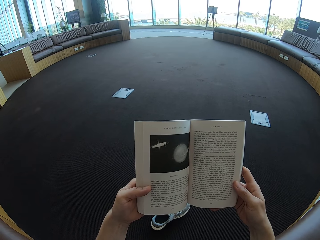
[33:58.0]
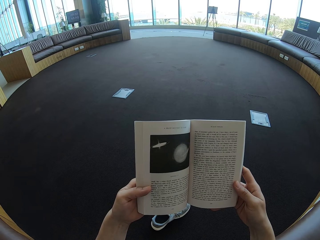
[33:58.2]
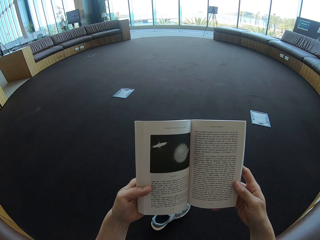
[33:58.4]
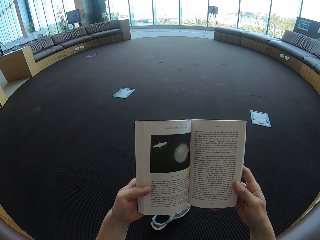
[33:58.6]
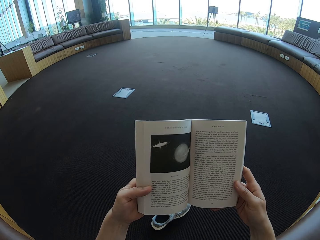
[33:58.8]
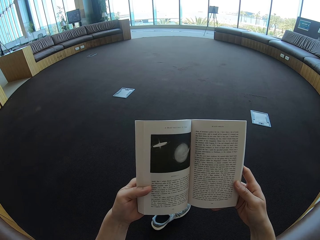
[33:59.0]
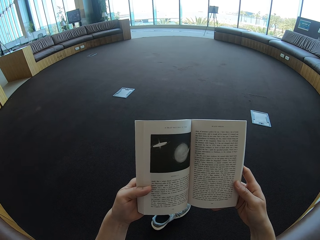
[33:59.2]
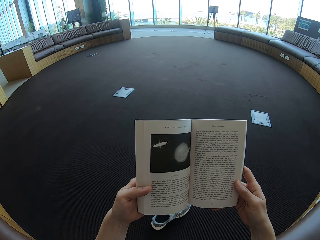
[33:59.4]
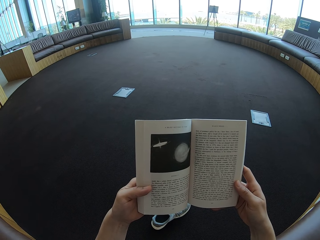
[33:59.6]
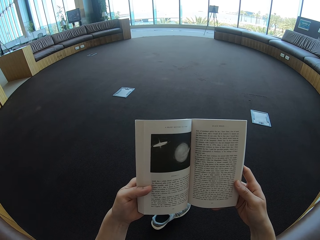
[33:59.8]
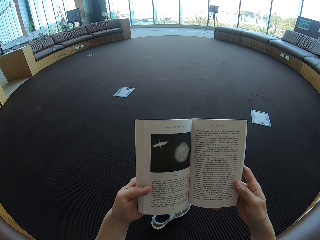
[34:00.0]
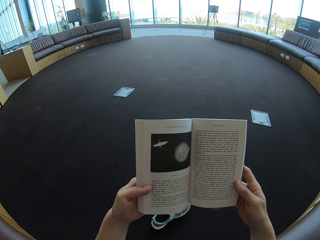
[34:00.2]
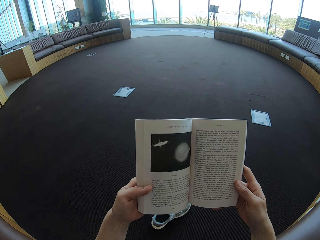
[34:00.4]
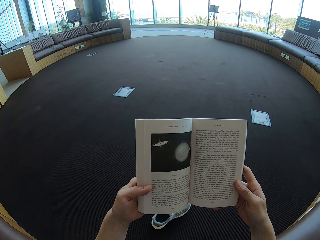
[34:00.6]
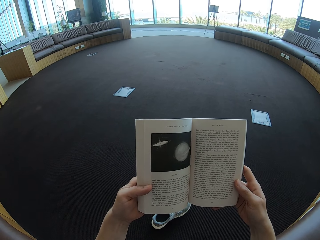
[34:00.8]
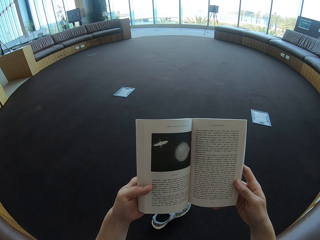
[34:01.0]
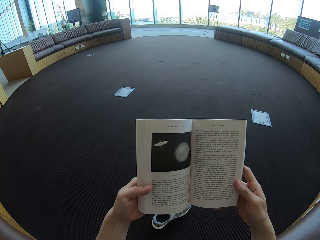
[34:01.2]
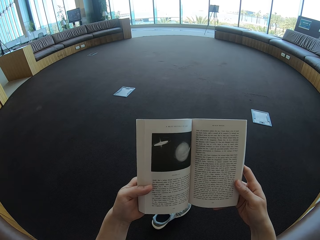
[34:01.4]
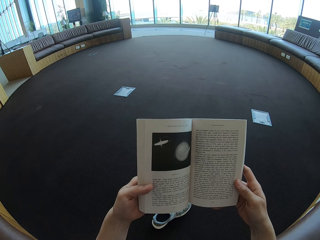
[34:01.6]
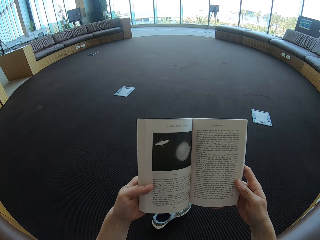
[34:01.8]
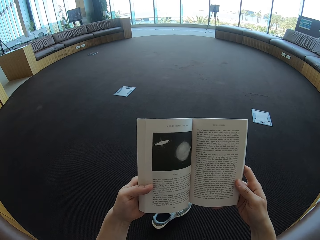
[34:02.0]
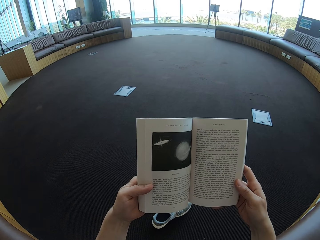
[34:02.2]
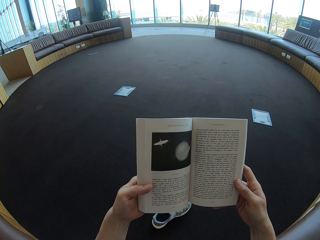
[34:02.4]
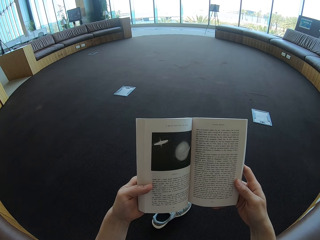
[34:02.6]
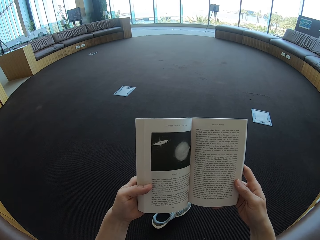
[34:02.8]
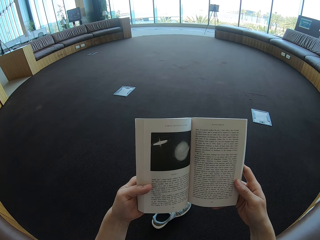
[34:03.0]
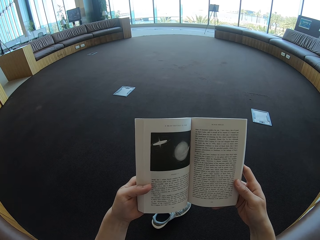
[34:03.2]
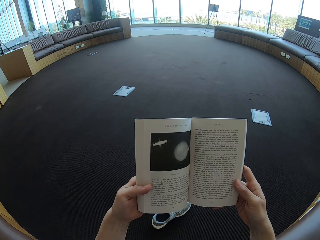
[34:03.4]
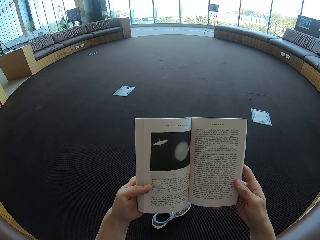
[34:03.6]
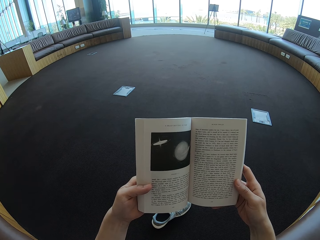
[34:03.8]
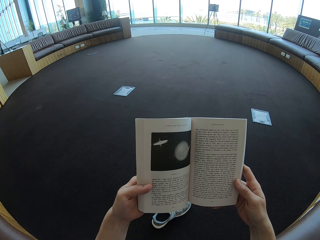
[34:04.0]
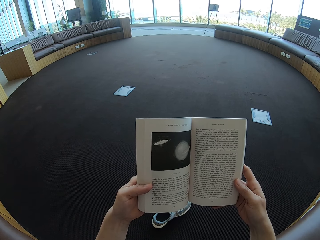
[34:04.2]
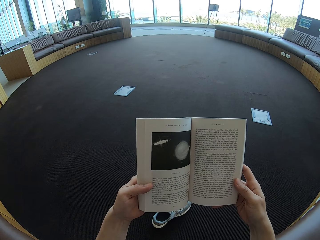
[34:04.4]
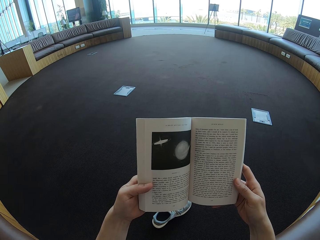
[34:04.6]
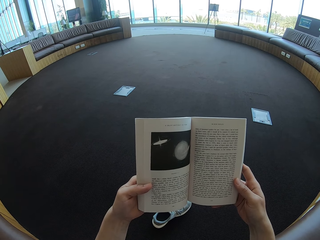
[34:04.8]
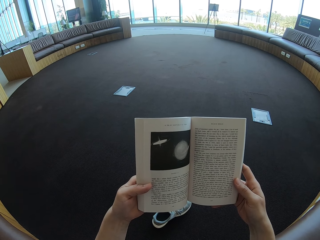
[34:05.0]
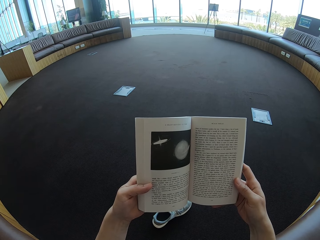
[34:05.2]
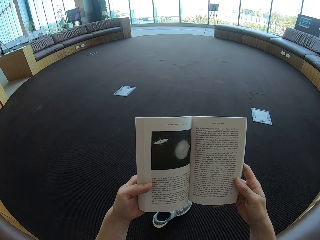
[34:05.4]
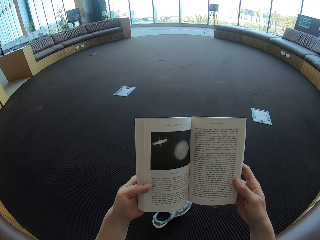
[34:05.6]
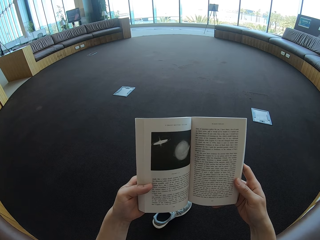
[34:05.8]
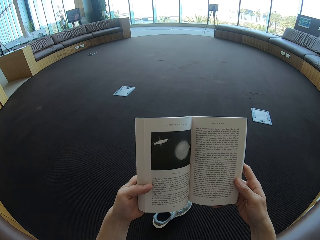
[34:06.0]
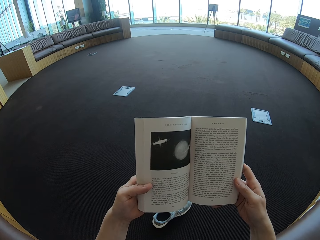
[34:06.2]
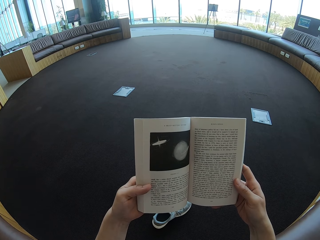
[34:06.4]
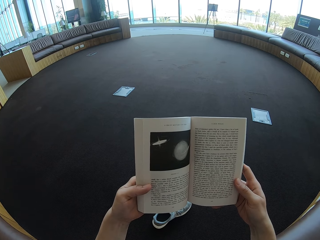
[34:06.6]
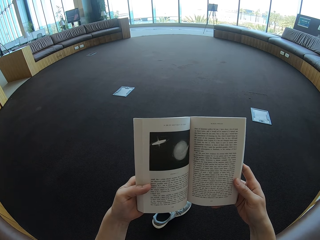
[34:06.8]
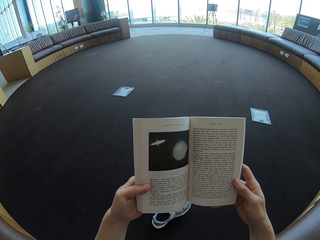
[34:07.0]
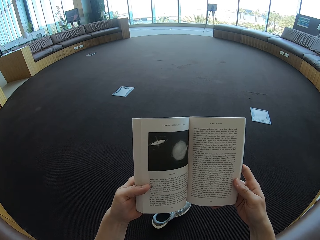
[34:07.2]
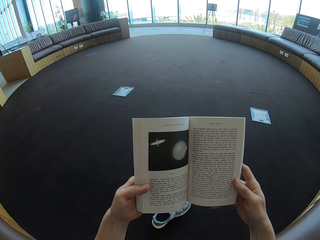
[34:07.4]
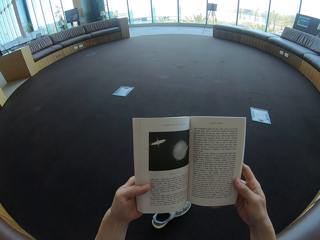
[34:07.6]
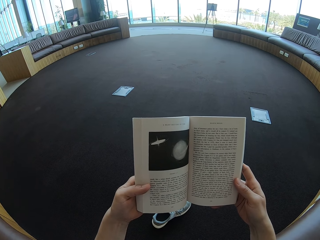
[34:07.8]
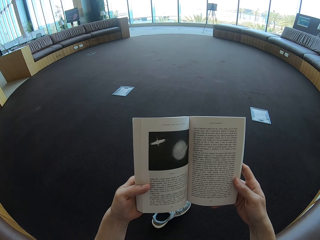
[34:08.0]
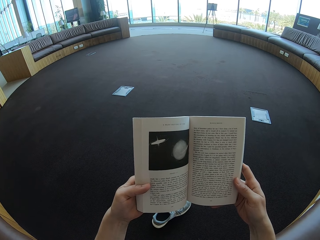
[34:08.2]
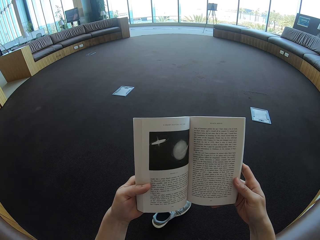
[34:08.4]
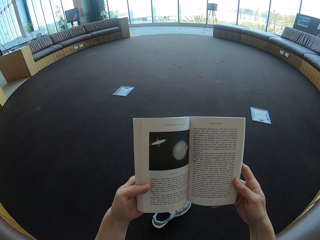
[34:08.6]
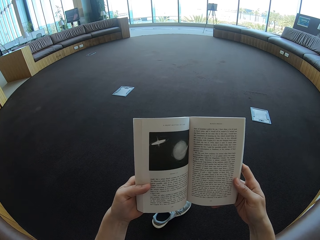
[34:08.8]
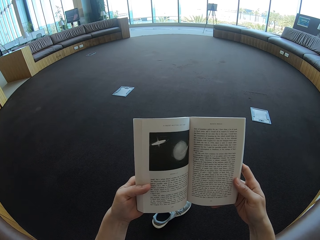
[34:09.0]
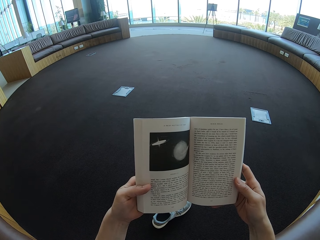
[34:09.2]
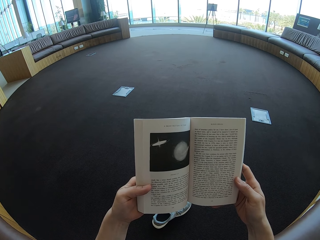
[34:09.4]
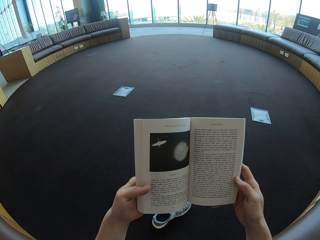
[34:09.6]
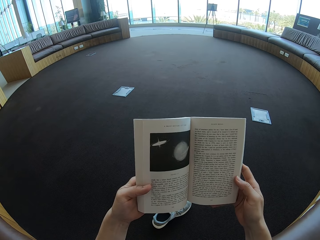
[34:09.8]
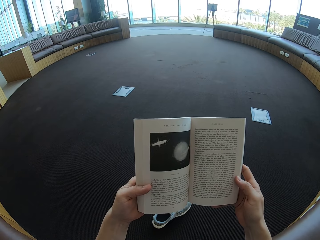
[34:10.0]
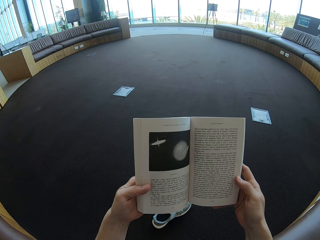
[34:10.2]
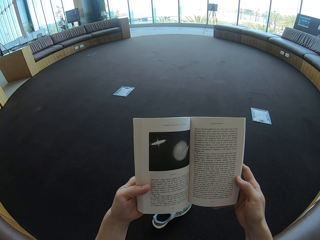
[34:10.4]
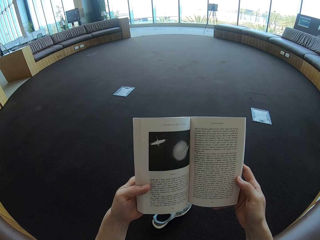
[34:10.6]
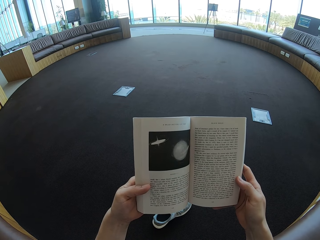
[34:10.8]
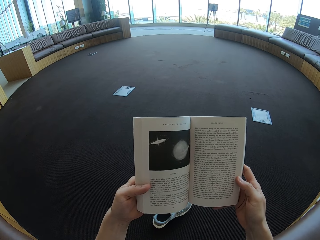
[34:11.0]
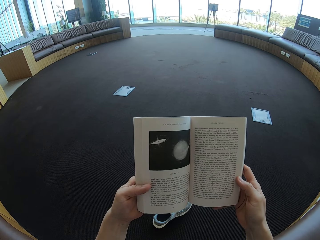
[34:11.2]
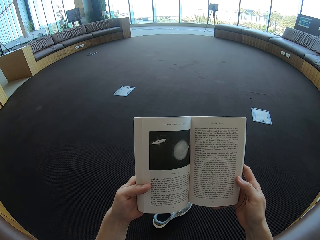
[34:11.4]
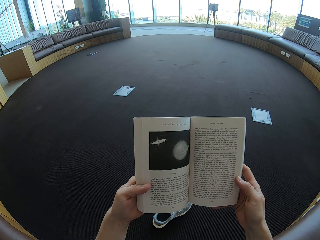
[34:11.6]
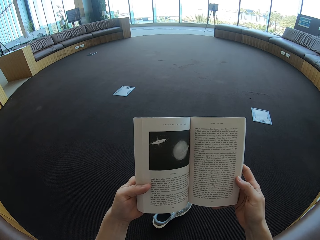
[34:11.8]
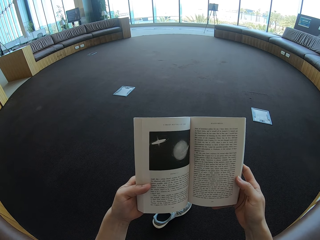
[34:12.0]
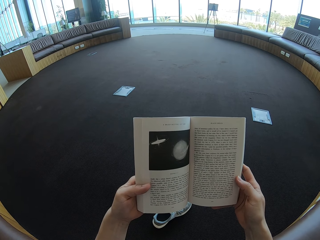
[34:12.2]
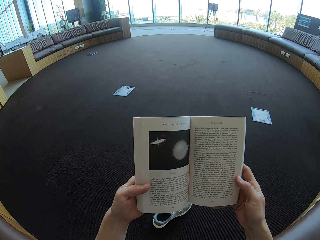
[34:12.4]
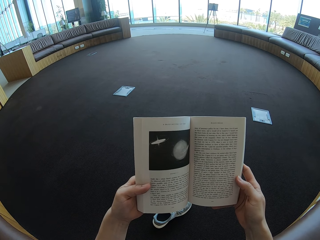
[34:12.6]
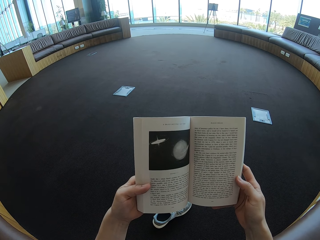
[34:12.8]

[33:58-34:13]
The camera wearer holds the story book with both hands. They read on the story book.

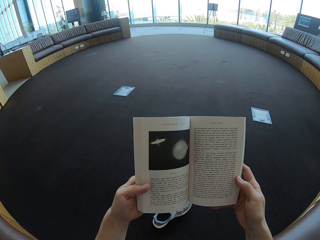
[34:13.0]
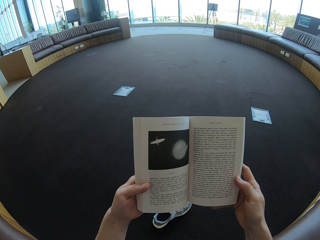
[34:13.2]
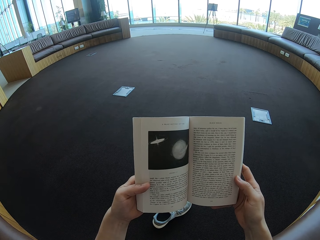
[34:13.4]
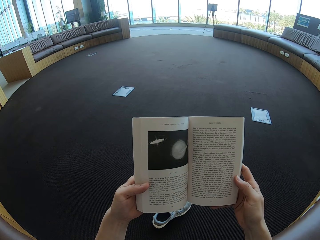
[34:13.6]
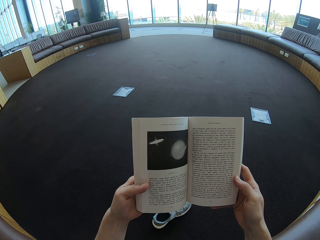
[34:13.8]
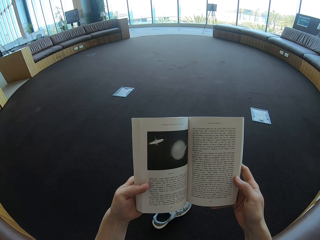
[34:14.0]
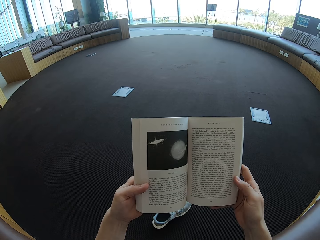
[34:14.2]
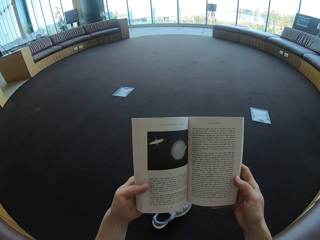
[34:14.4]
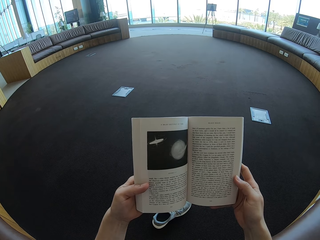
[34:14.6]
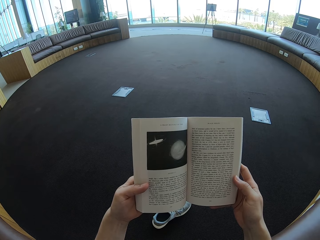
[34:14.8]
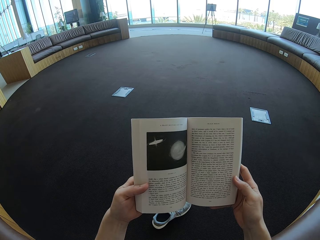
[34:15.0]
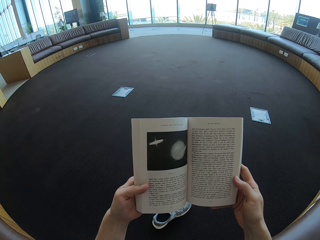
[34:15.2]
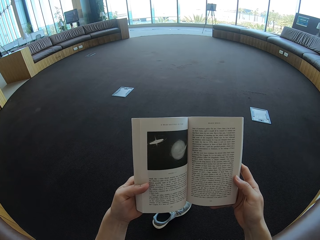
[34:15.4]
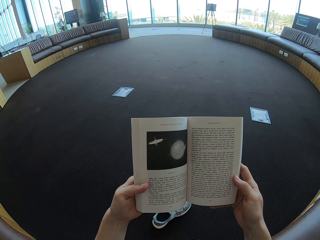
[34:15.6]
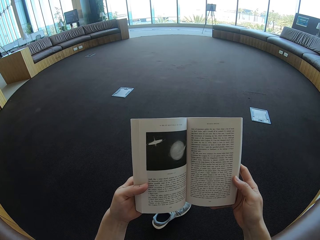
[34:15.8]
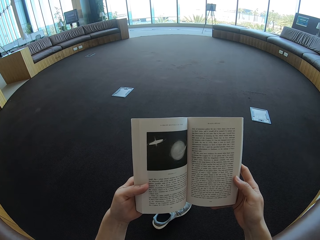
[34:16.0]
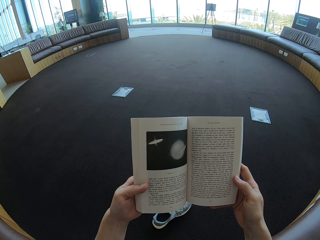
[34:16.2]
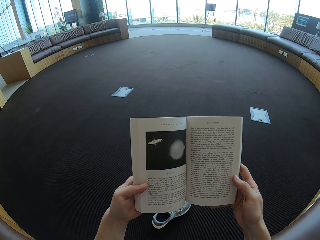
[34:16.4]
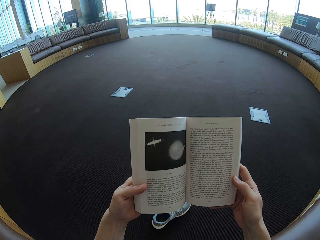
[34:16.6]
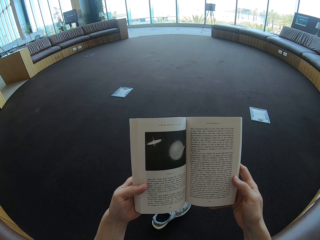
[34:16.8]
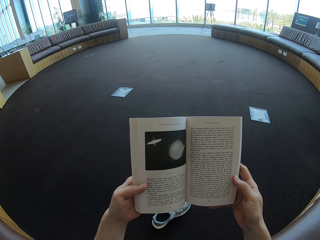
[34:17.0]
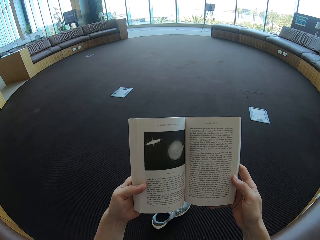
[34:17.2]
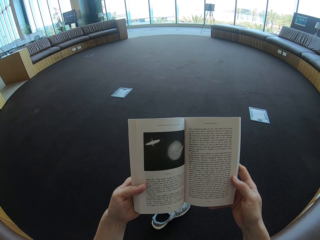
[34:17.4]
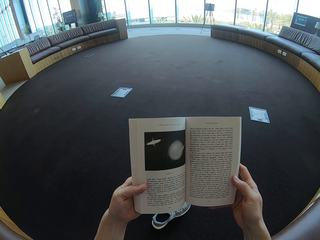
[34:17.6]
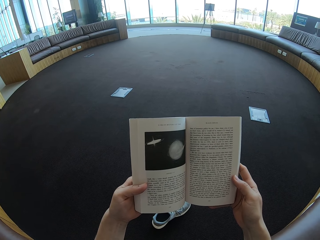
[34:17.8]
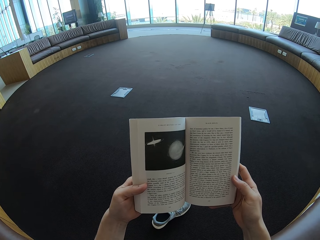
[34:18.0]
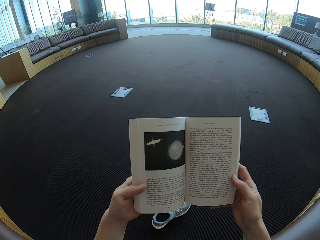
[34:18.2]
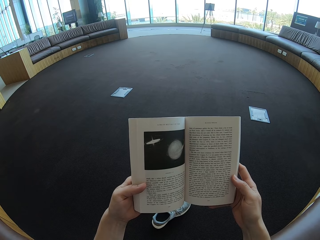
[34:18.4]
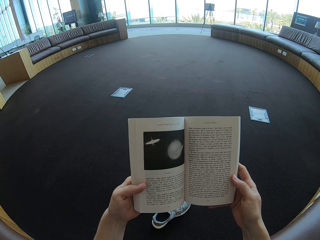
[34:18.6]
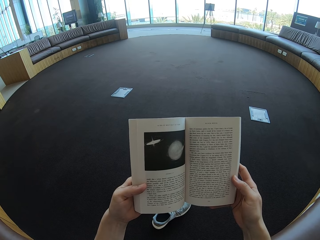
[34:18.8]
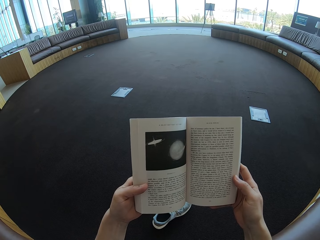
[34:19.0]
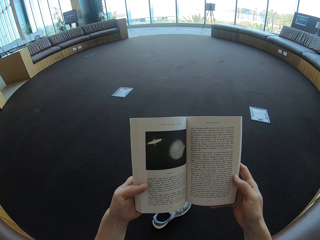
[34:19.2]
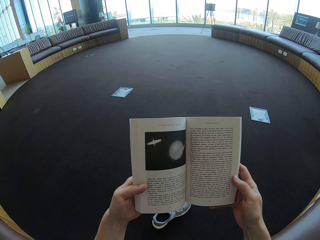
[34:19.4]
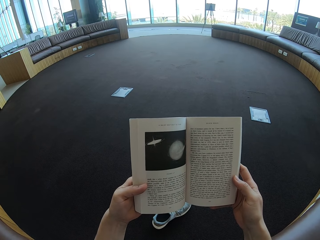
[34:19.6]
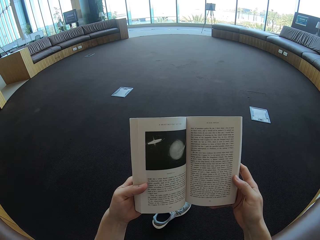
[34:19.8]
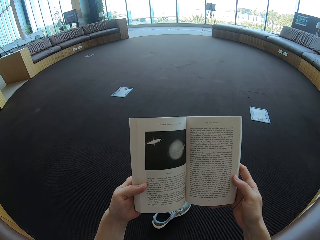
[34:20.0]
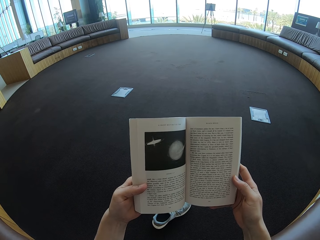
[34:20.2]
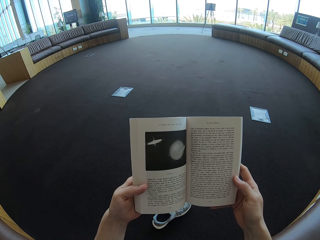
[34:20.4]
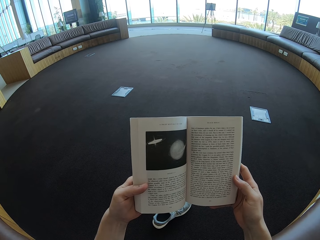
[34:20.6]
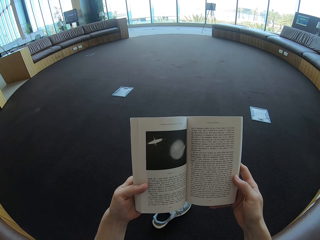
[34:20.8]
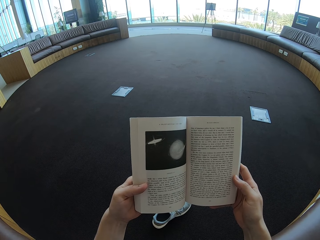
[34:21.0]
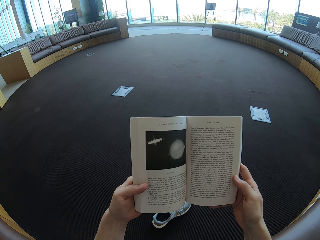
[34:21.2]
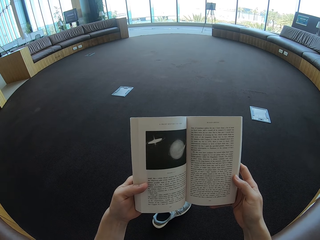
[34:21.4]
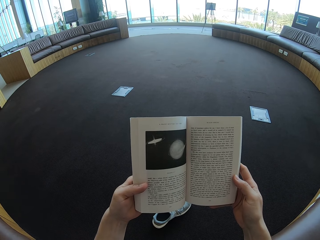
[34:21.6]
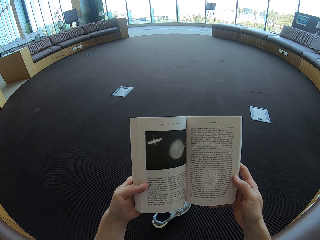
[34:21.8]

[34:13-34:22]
The camera wearer holds the story book.
